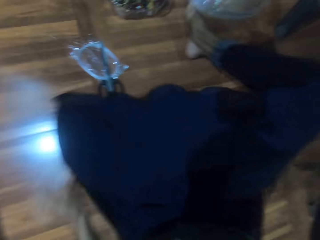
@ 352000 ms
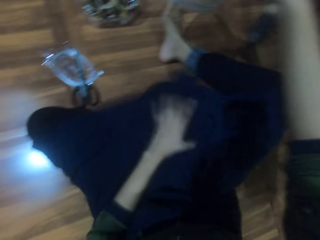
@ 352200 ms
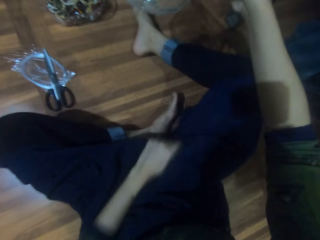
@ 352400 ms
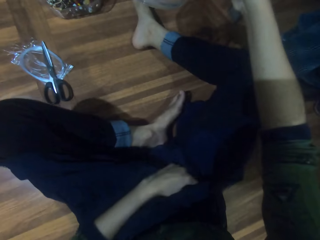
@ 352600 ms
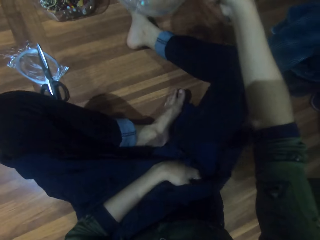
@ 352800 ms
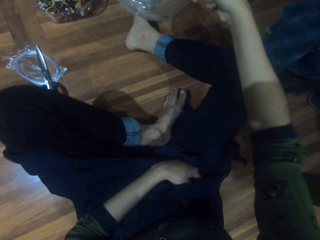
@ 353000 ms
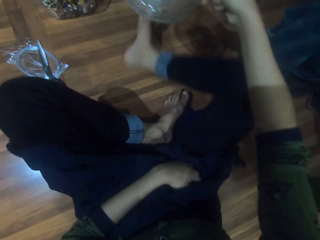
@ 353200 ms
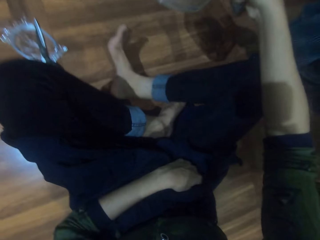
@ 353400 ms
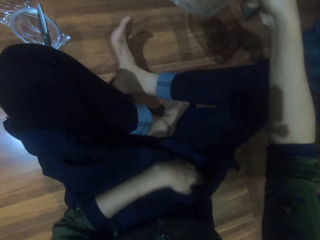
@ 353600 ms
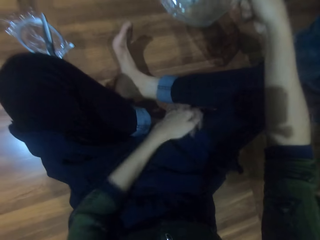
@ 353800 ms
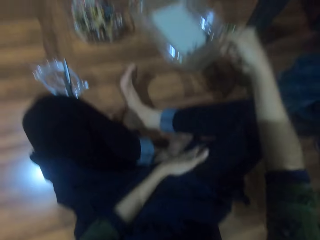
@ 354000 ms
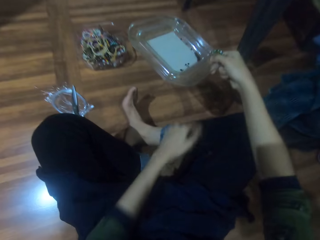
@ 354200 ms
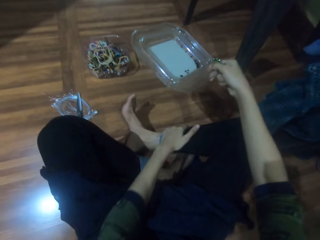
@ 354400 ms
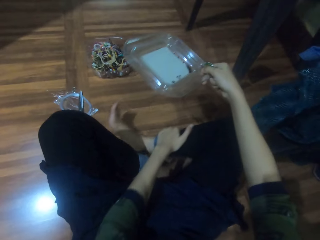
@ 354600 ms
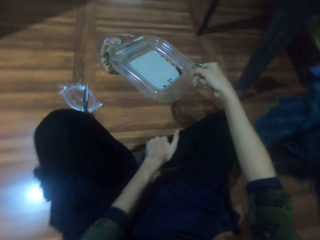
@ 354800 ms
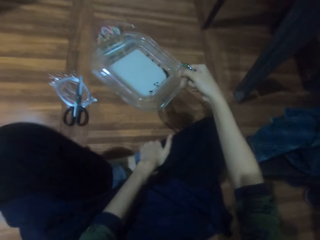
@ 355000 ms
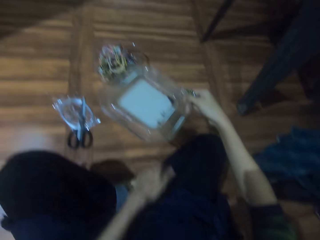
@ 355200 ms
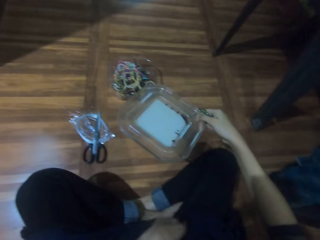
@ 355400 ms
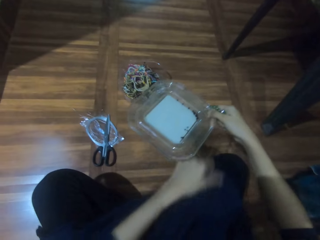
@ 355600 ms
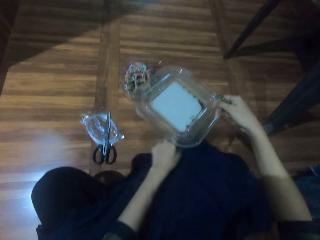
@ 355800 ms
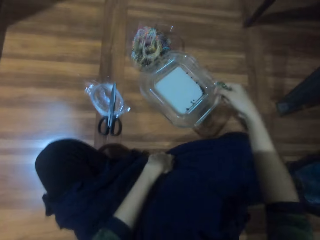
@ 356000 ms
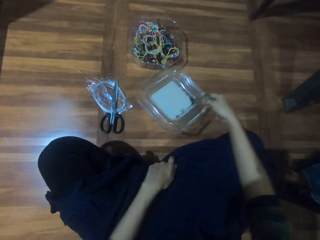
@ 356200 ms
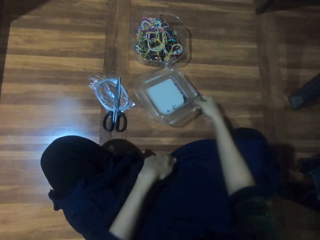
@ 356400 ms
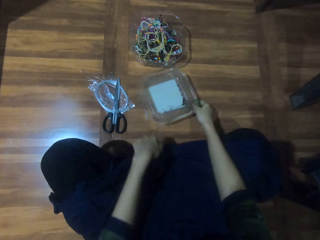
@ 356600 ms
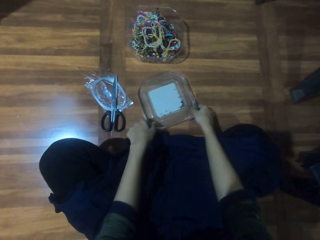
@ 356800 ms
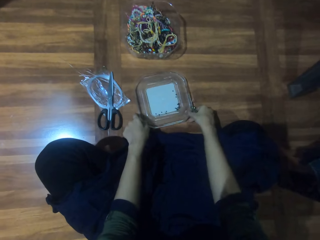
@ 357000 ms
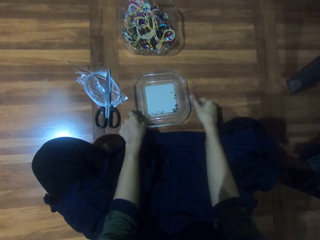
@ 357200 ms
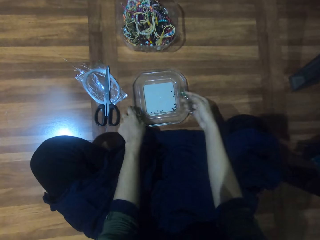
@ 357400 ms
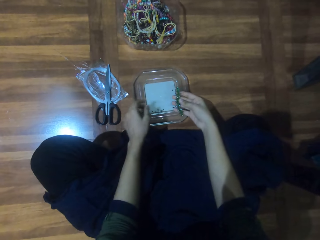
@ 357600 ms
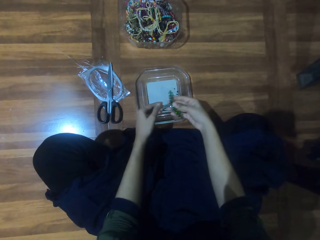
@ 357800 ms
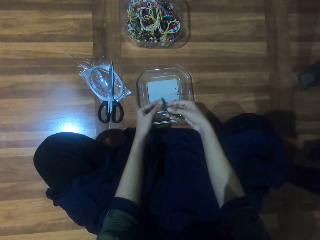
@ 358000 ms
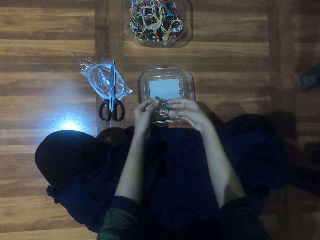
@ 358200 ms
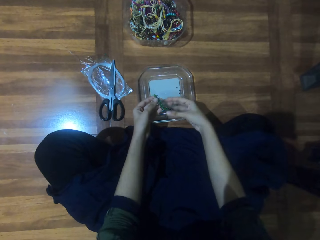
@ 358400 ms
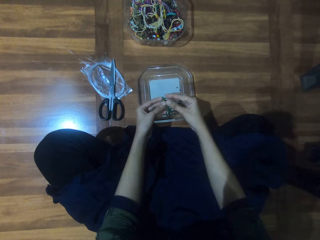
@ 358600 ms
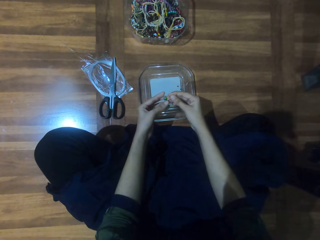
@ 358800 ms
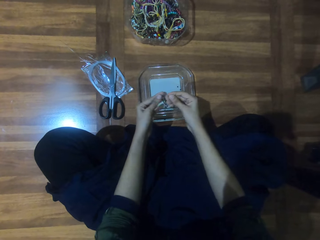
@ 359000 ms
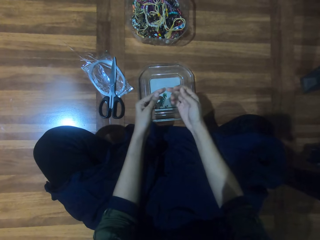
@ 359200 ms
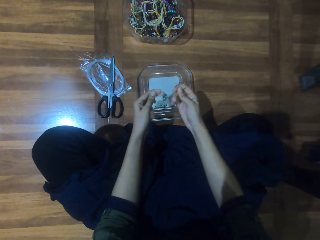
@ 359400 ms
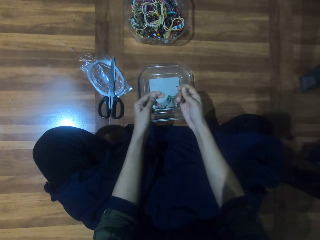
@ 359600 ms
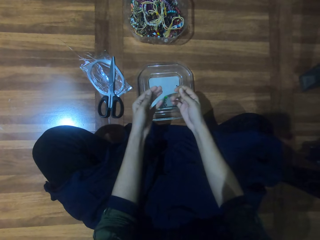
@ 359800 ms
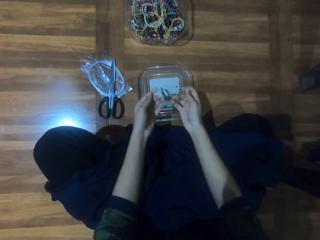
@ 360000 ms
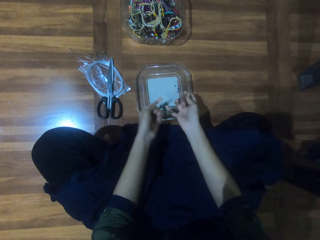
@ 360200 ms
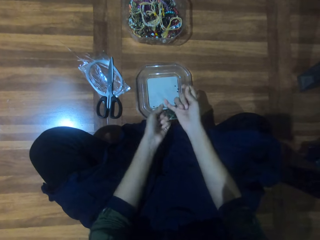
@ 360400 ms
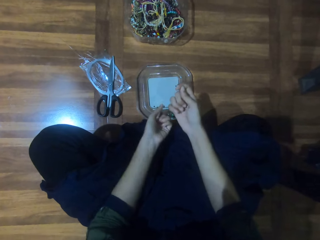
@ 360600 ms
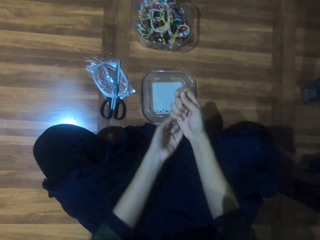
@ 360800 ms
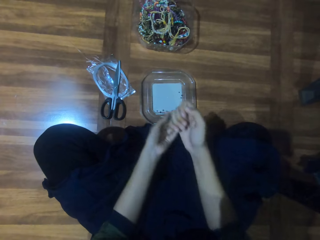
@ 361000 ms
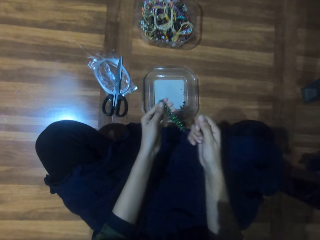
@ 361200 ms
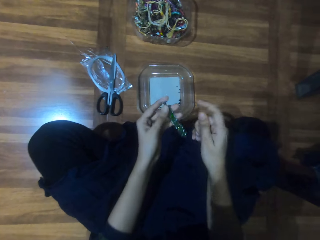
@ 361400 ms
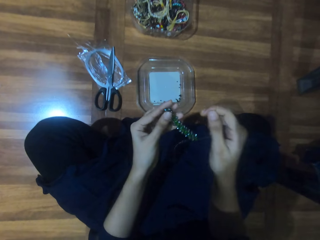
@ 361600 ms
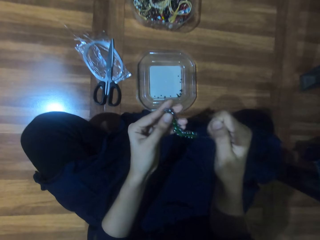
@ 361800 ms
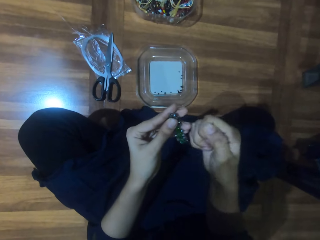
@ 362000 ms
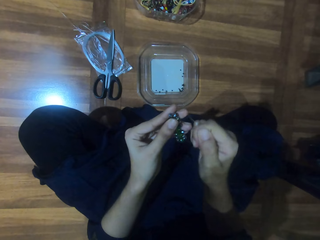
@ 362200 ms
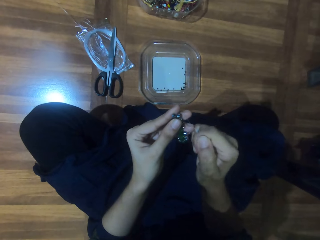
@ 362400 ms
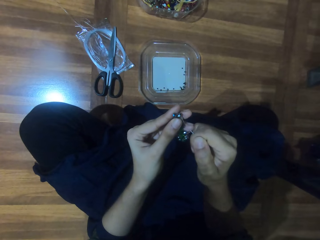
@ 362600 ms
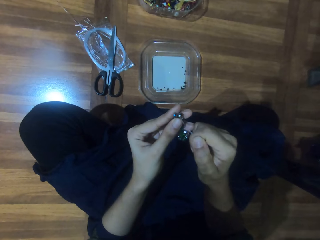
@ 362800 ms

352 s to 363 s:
The camera wearer takes the lid. They fold the leg. They put the lid on the floor. They hold jewelry. They hold the jewelry again. They fasten the jewelry string.

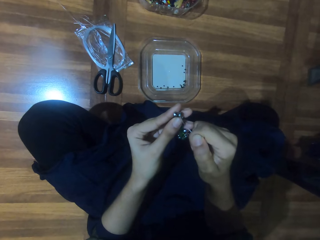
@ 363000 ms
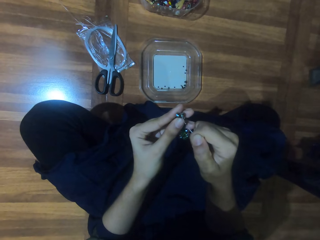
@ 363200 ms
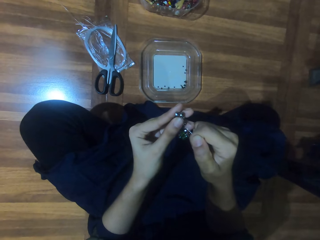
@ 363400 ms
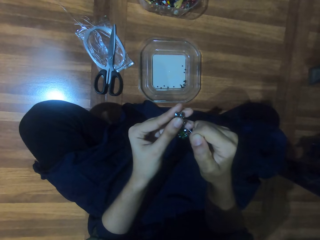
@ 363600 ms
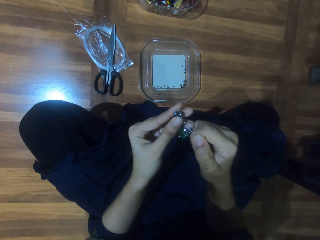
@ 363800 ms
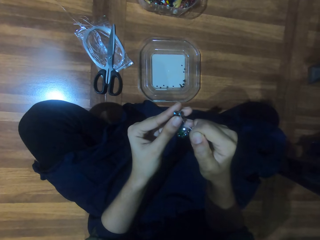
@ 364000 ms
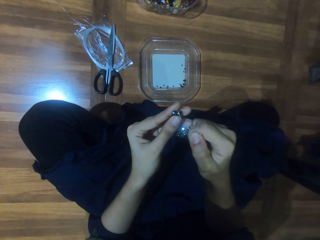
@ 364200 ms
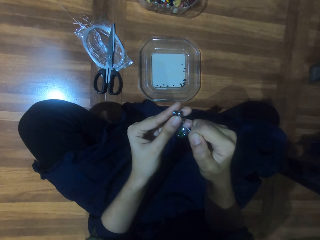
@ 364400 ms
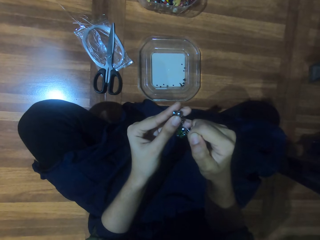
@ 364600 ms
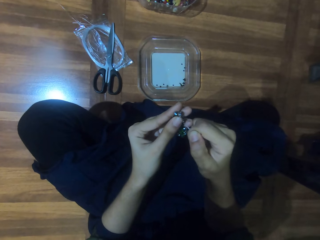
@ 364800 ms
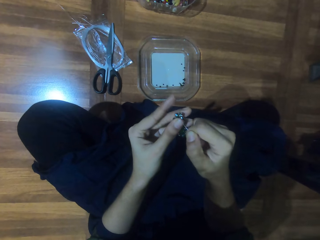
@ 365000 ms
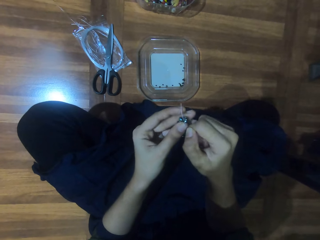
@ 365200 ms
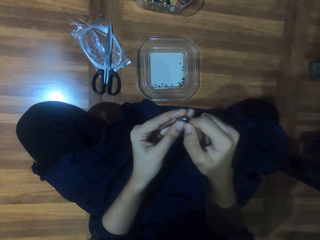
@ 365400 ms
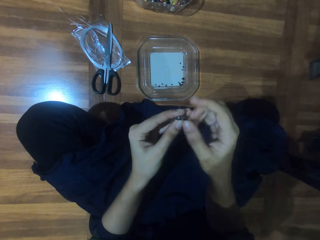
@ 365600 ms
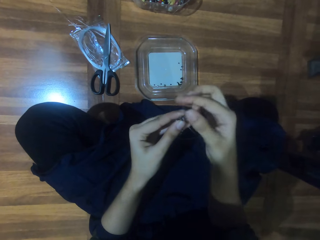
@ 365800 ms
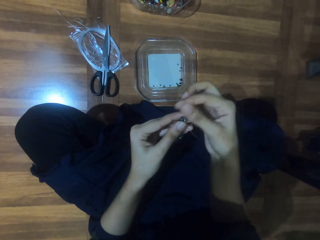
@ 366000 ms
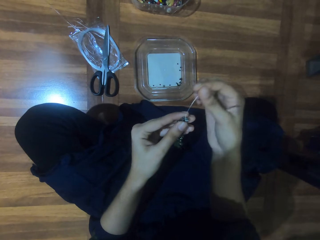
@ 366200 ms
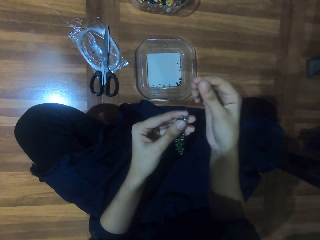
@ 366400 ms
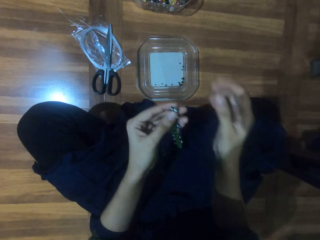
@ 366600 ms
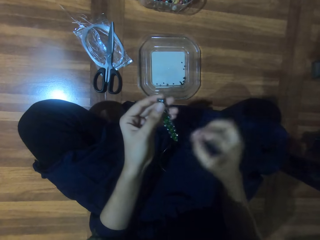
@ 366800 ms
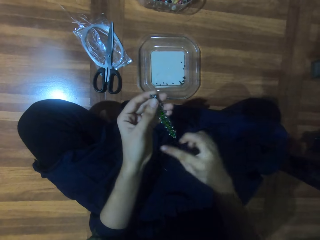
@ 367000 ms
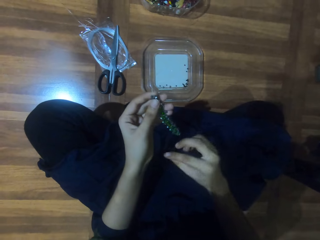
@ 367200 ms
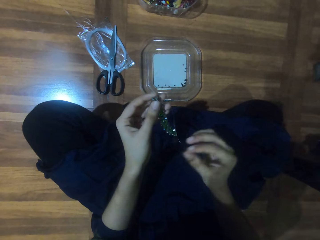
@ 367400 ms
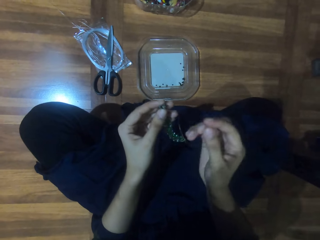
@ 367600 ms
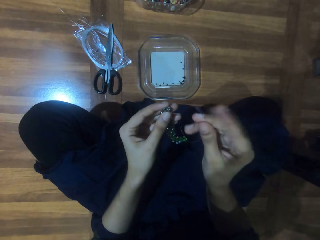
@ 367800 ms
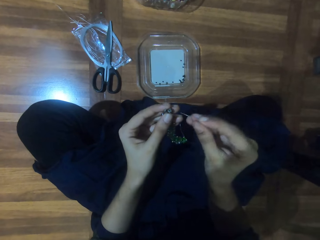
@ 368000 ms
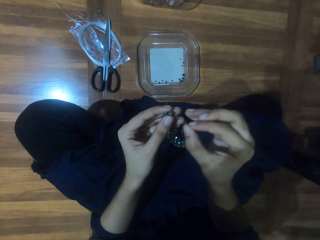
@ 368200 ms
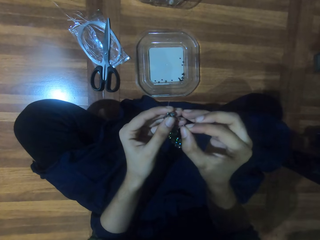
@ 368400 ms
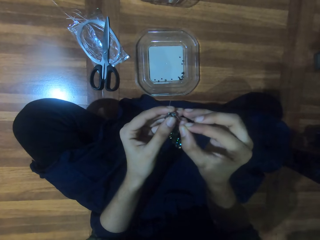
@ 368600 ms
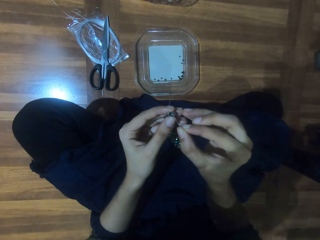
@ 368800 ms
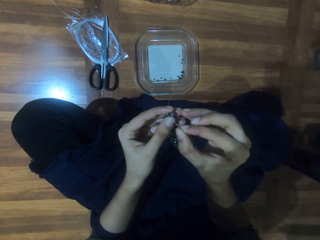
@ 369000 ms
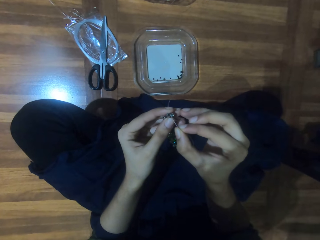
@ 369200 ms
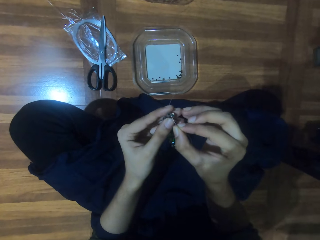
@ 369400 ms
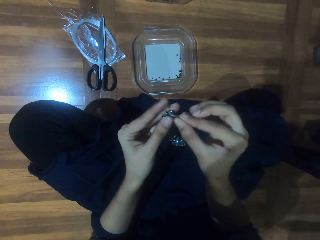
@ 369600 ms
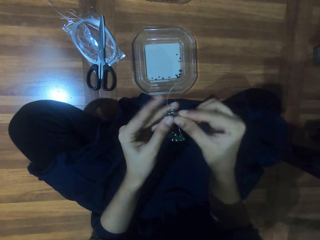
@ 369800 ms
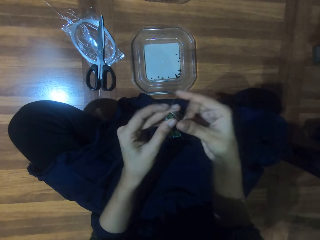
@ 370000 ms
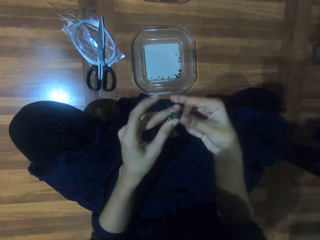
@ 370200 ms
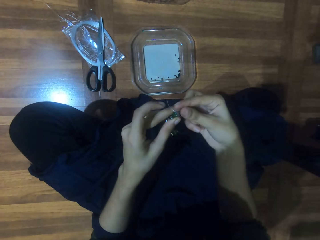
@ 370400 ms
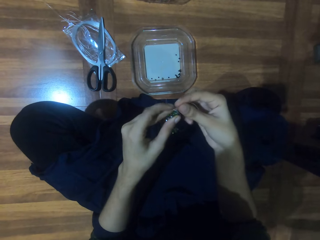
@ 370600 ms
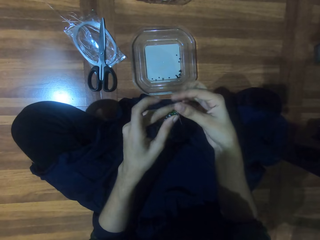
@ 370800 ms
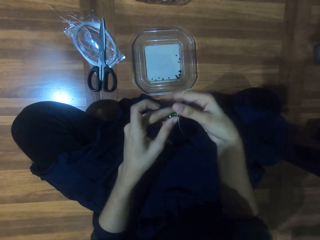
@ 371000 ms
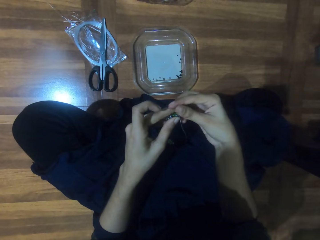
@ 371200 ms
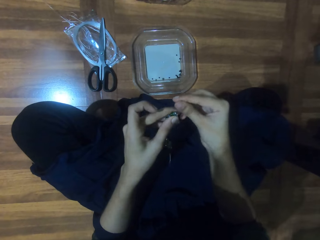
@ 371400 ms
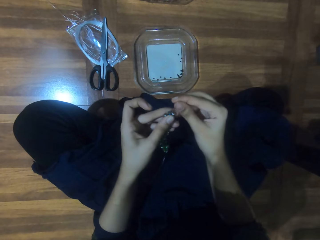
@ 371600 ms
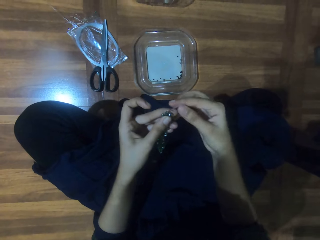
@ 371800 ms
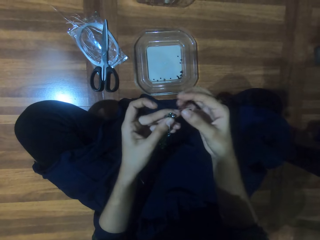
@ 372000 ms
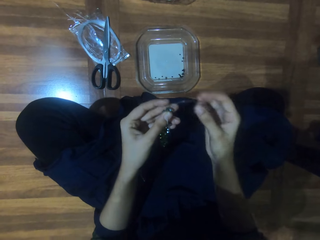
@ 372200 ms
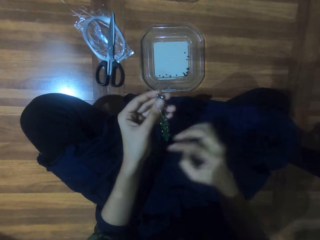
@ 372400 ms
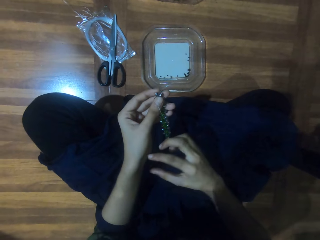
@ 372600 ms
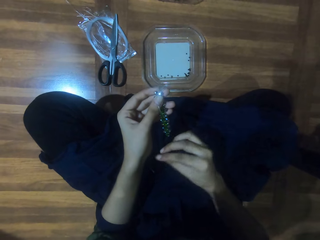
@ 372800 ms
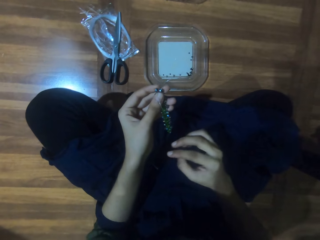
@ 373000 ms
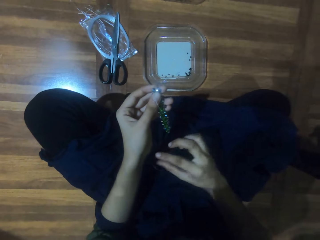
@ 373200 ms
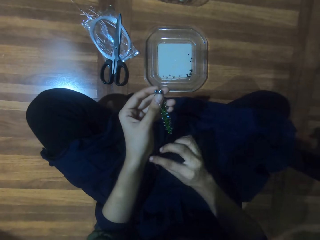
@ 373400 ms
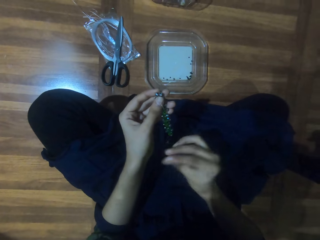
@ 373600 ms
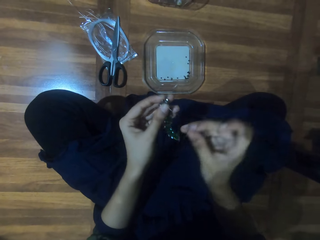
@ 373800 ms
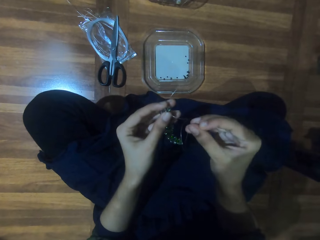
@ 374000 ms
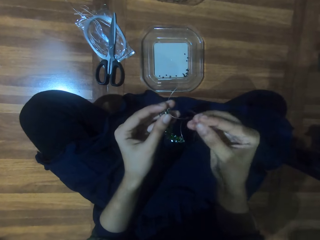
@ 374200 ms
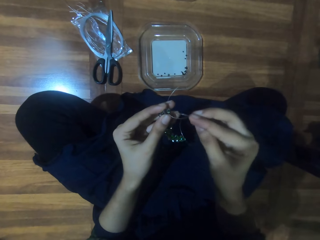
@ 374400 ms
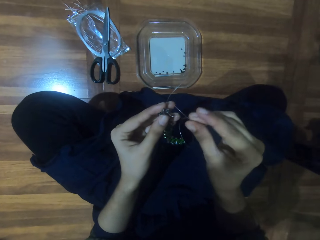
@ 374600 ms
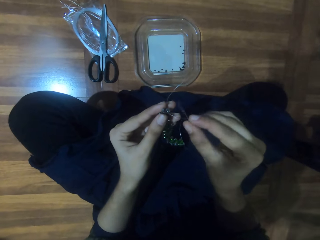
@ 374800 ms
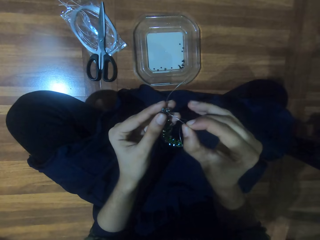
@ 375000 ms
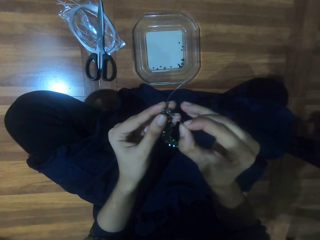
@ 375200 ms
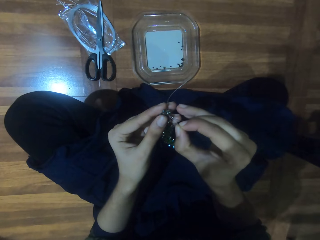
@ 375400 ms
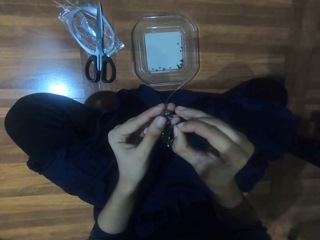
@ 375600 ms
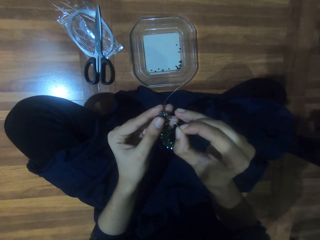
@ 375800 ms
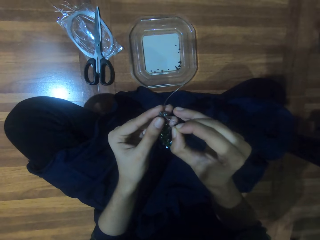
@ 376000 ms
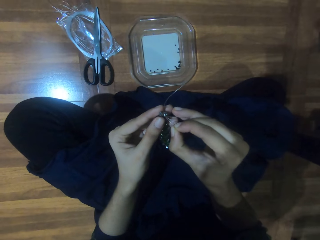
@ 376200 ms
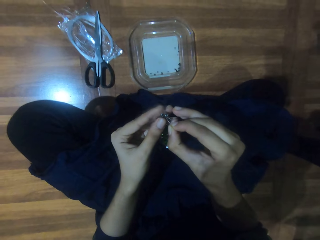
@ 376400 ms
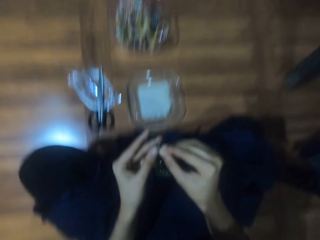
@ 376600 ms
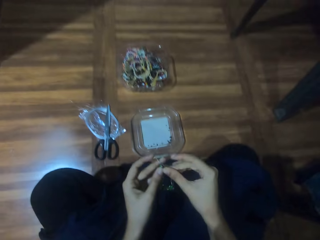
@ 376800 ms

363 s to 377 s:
The camera wearer makes the beads.
